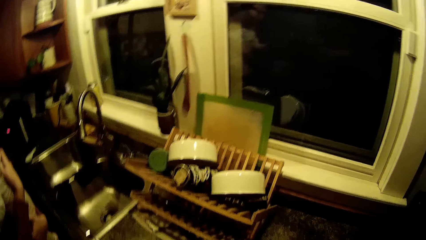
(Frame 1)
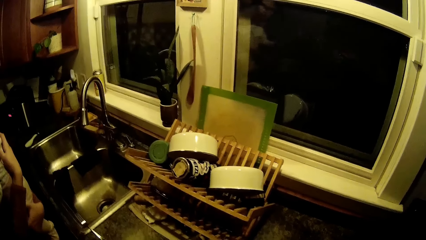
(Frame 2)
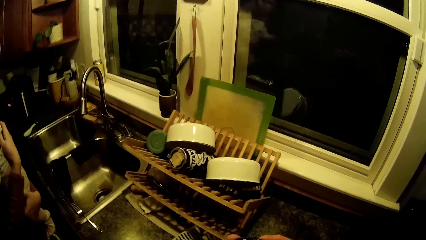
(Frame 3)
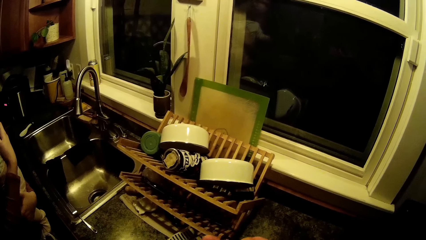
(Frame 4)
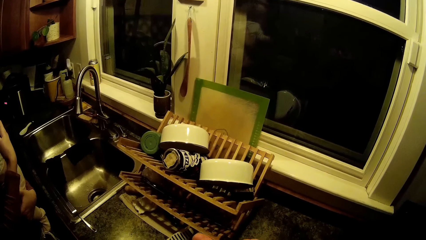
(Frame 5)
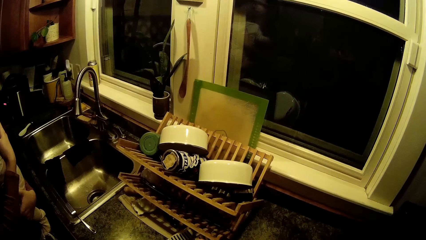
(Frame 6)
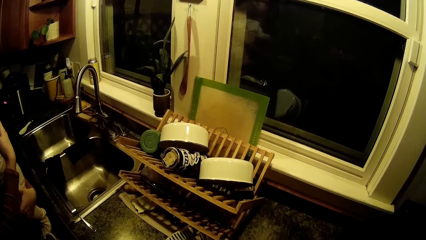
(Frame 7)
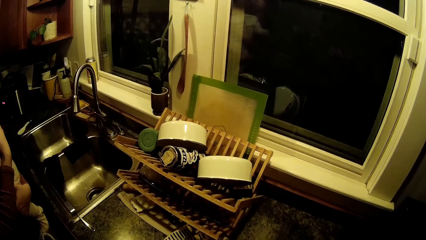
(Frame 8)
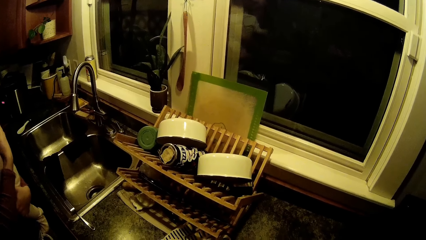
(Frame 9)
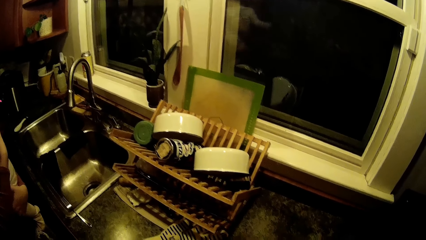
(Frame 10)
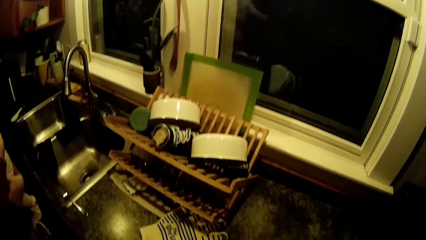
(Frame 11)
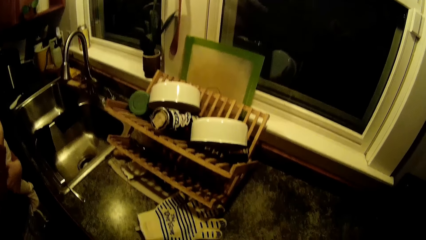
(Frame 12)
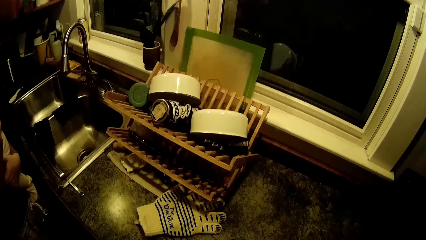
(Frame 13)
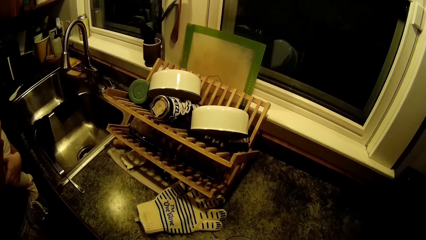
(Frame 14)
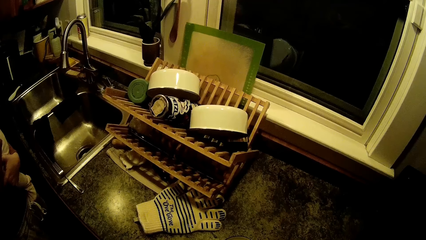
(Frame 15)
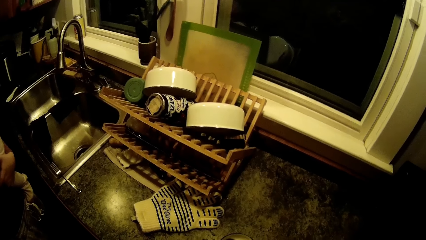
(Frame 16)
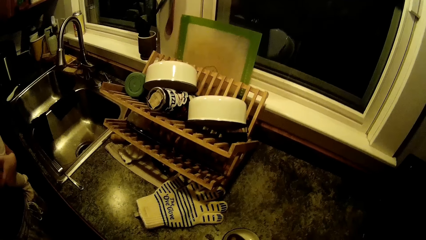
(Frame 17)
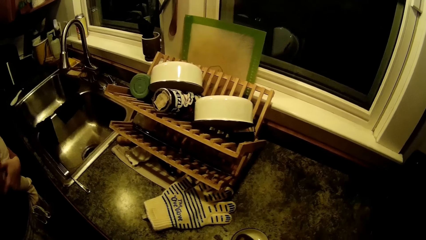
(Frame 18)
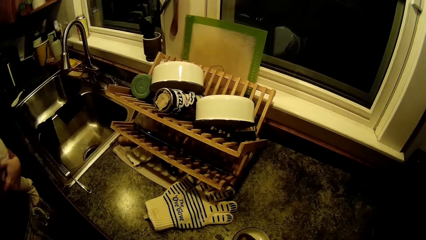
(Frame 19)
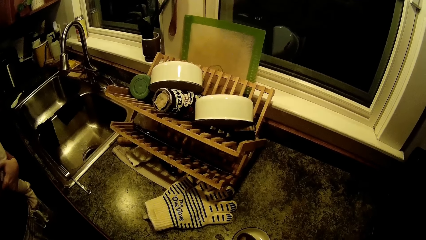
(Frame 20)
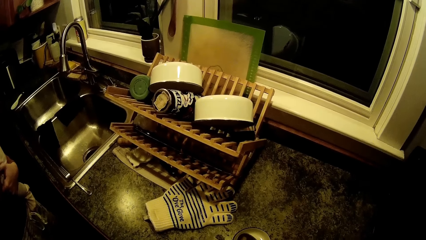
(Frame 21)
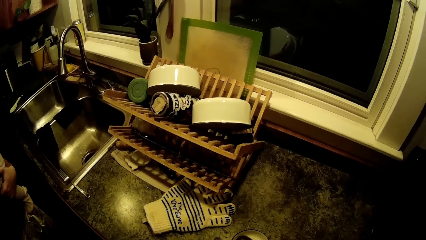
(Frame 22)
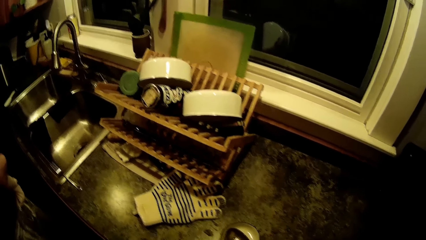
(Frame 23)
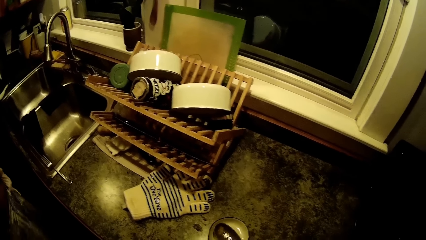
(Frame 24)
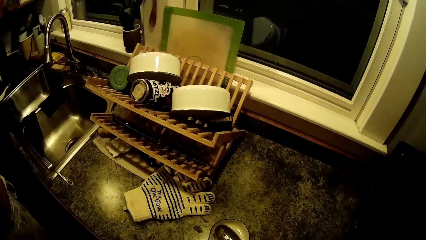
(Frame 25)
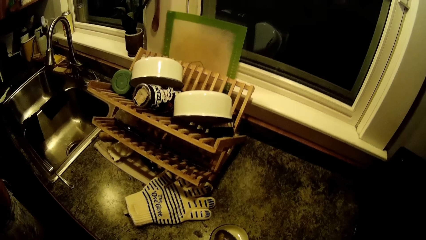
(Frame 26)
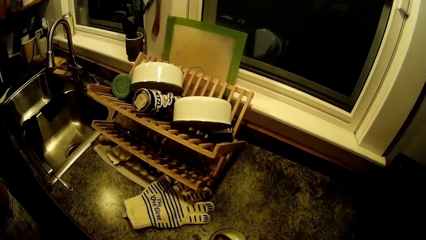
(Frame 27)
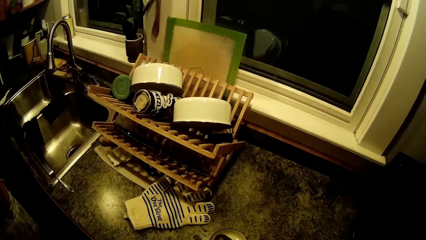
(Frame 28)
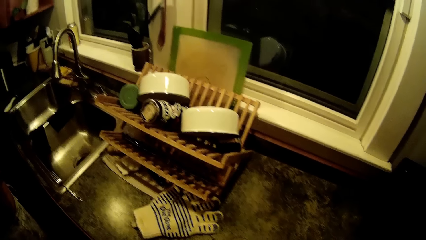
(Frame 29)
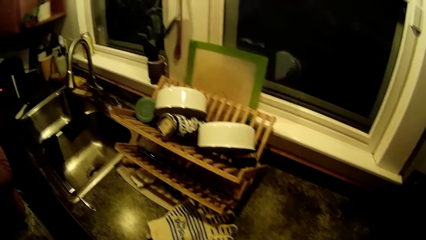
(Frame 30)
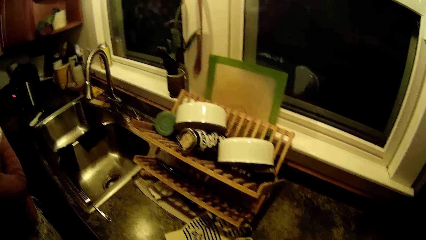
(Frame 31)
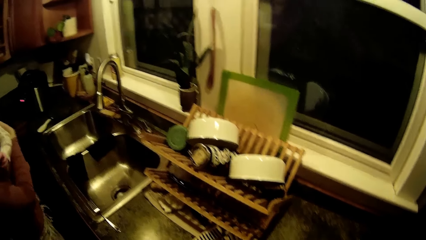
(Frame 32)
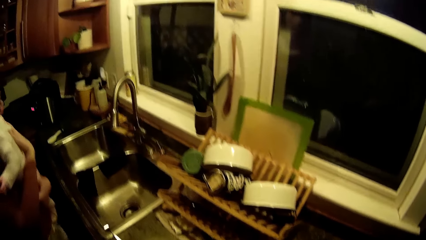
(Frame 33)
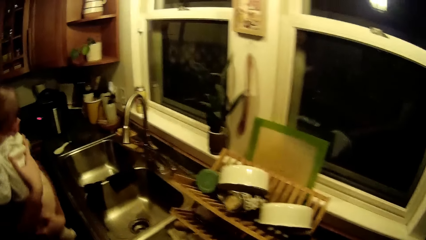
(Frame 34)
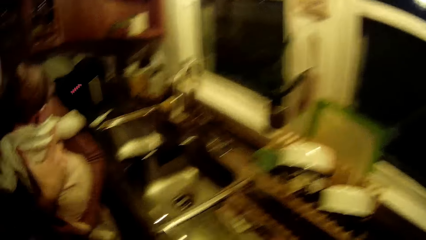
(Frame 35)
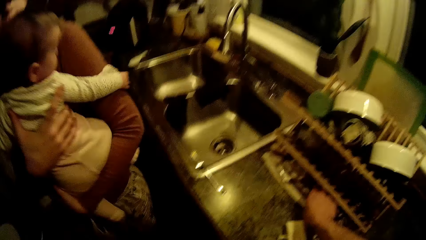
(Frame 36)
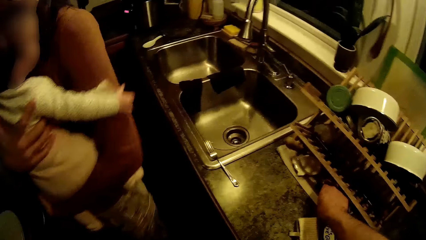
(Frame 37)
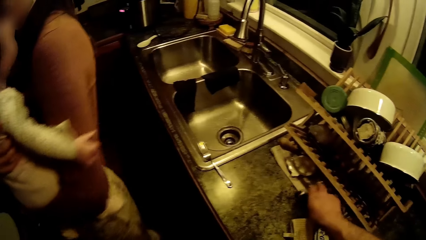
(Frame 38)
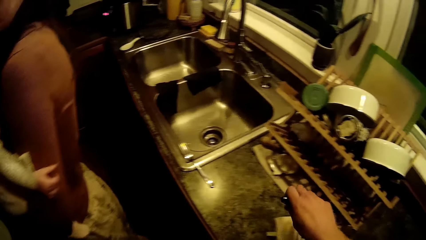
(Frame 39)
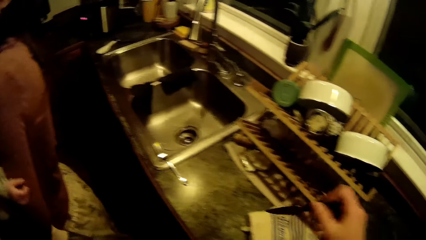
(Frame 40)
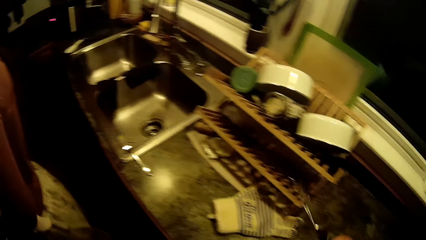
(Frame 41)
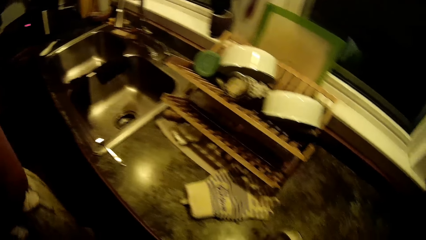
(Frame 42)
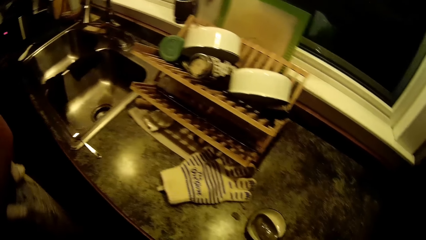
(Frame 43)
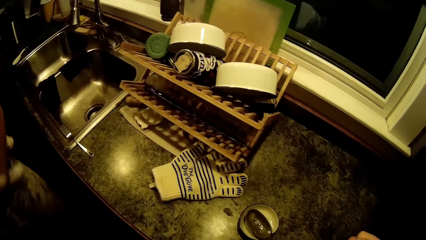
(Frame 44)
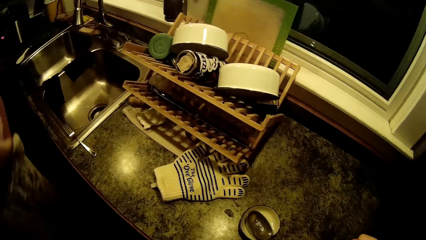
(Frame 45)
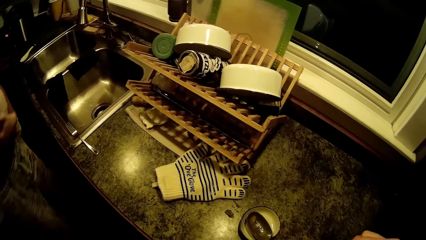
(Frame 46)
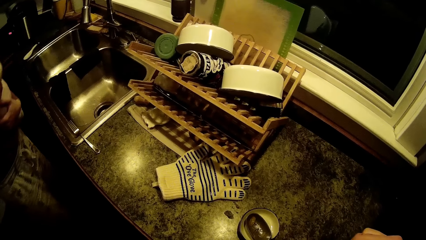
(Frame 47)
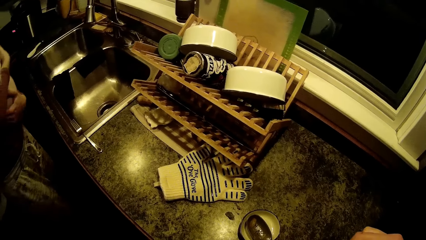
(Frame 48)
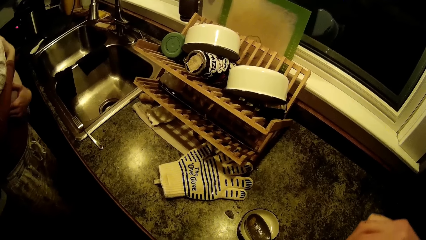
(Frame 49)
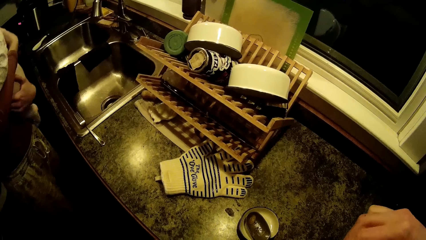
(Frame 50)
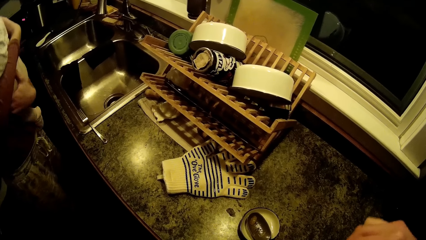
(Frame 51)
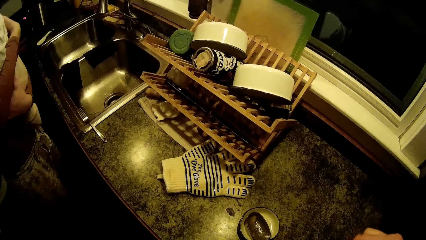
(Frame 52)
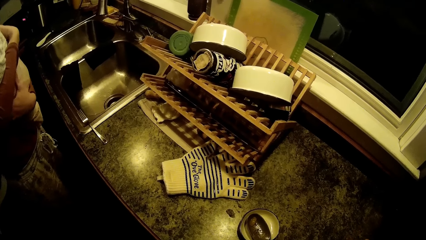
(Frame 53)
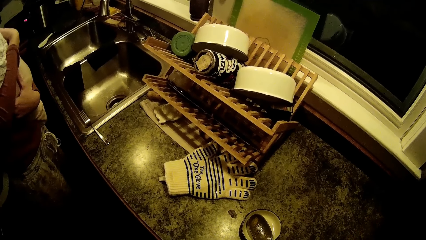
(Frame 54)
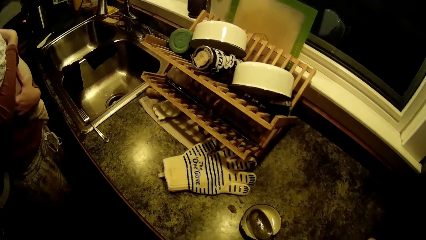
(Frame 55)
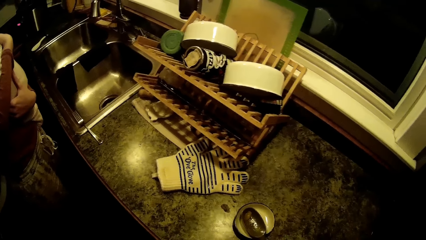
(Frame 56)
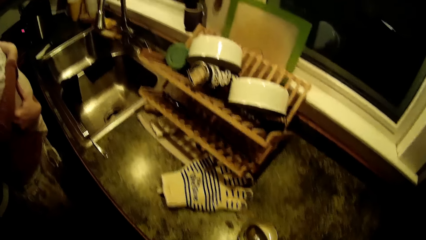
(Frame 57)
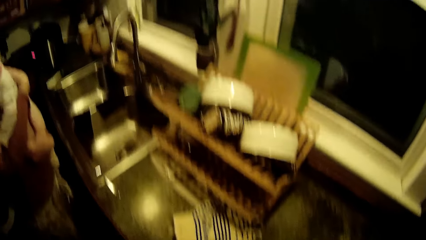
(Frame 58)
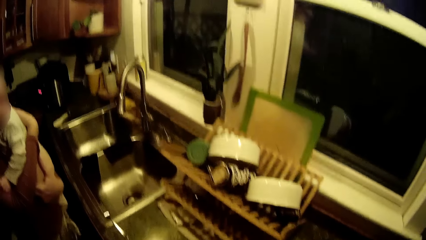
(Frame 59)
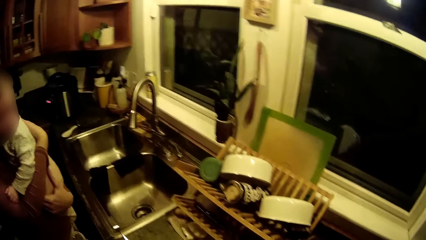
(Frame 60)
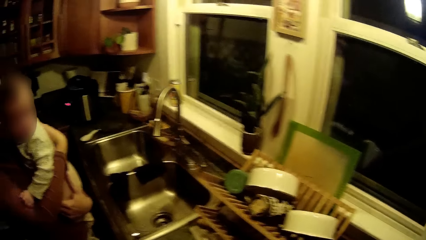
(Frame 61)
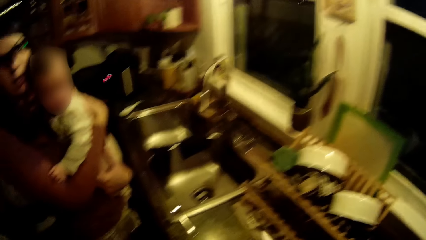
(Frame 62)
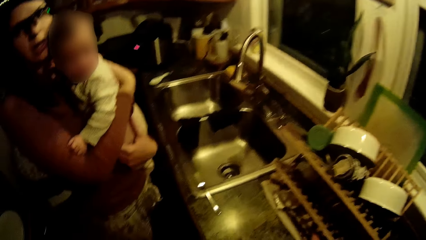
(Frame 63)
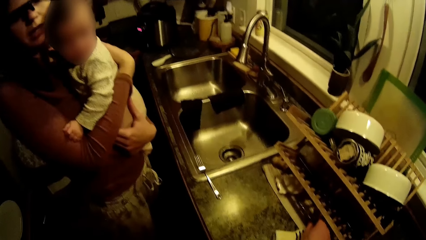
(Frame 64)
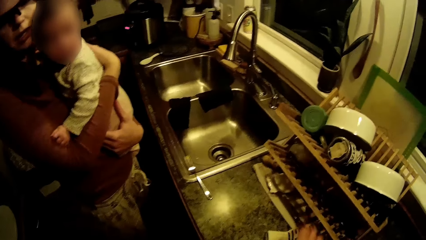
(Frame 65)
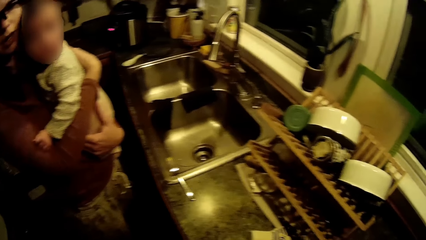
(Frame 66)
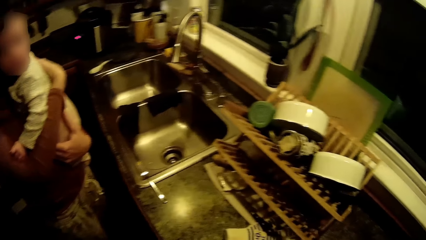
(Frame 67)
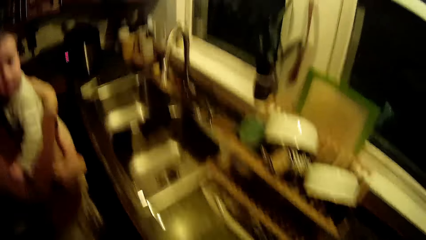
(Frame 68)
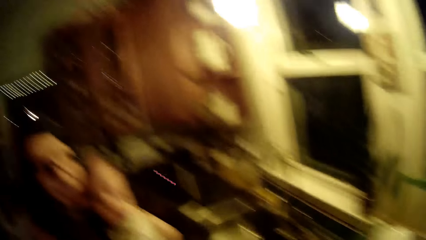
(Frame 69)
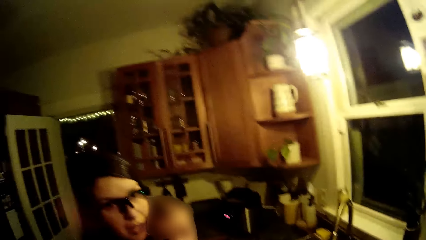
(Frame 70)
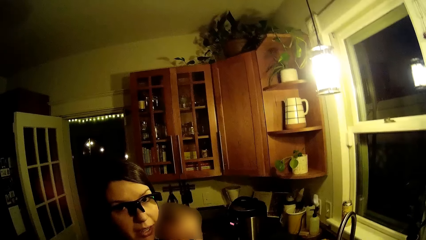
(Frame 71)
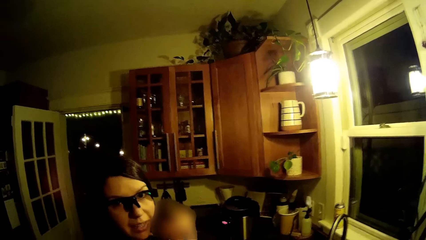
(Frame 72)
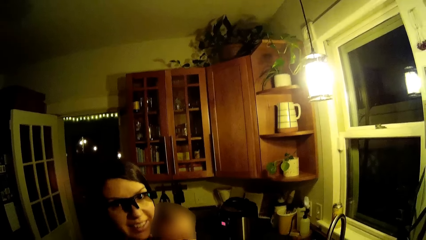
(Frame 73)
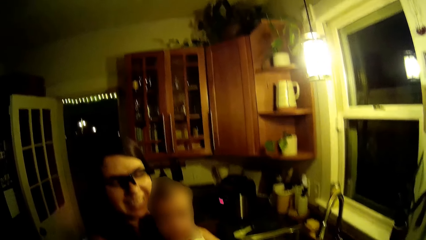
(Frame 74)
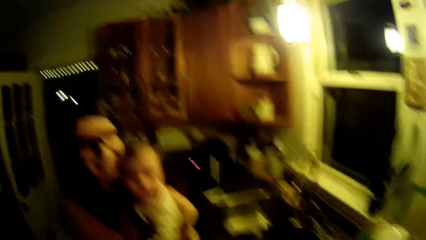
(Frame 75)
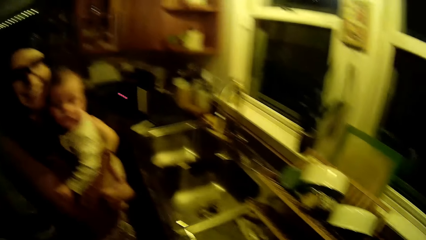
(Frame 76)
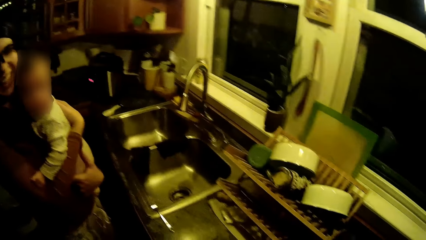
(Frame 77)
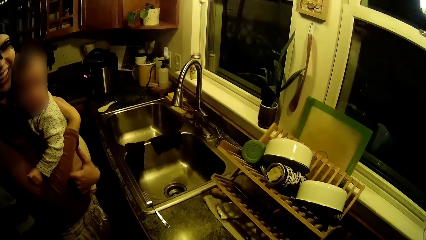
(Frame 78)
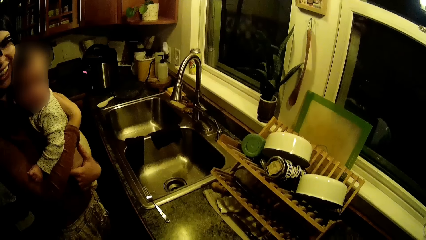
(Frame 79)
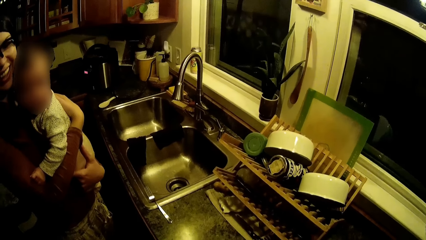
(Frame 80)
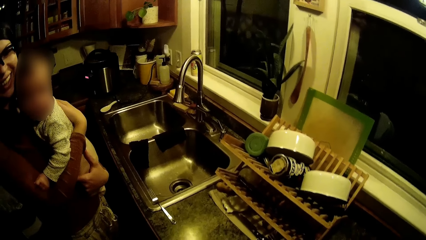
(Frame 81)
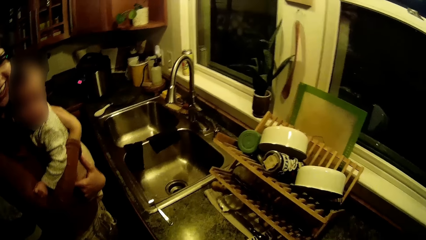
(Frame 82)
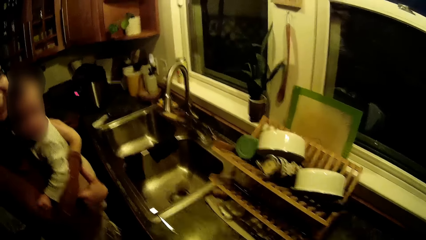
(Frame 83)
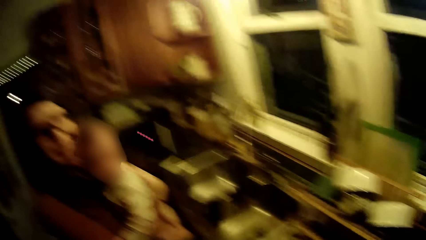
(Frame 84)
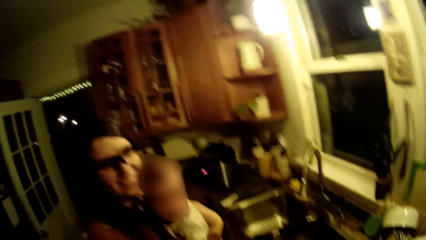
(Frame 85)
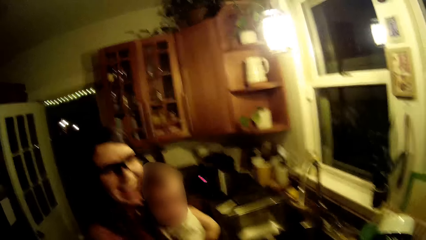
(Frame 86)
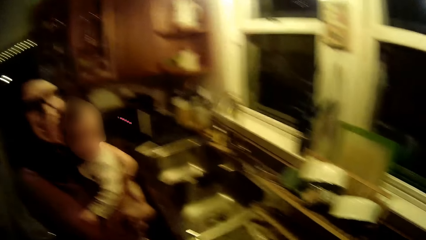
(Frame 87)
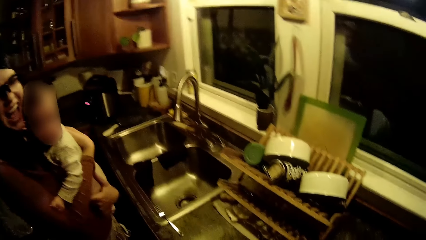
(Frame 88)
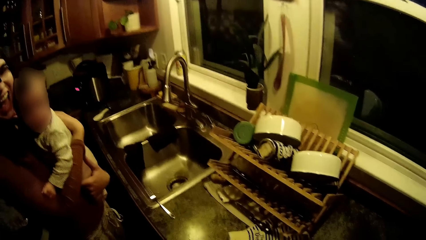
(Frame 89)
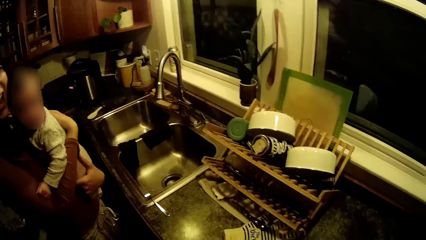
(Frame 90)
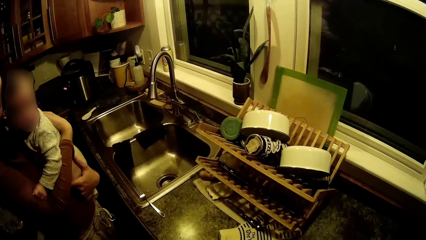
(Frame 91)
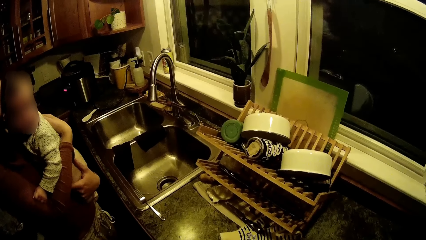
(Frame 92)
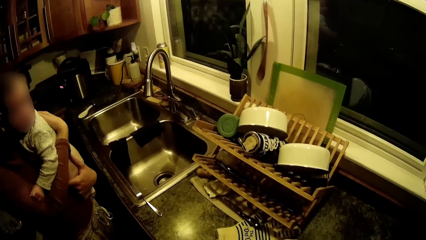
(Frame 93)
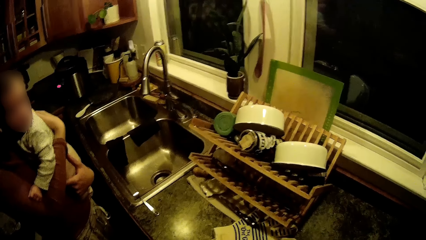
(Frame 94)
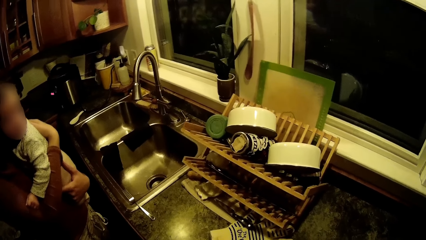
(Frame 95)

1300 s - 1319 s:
A woman plays with a baby. The woman carries the baby with both hands. The camera wearer picks up a knife from the dish rack with his right hand. He unwraps a bottle of tomato sauce. The woman converses with the camera wearer. The camera wearer drops the knife on the dish rack with his right hand. He converses with the woman.
